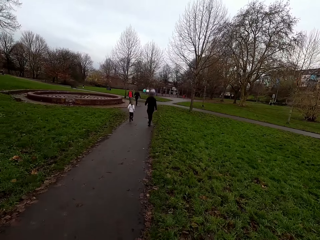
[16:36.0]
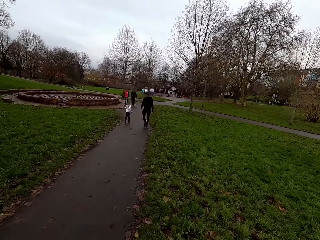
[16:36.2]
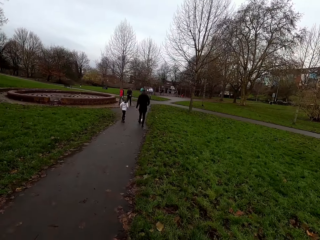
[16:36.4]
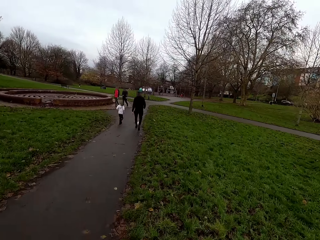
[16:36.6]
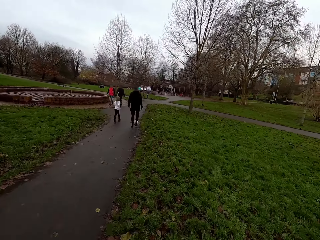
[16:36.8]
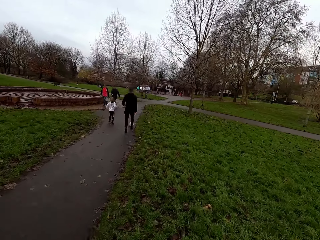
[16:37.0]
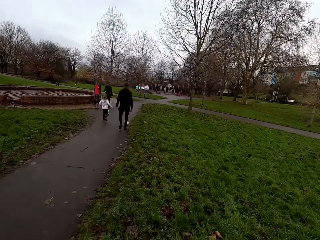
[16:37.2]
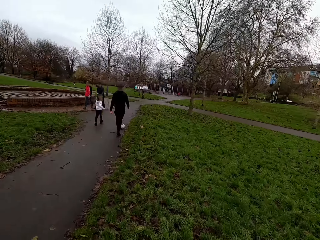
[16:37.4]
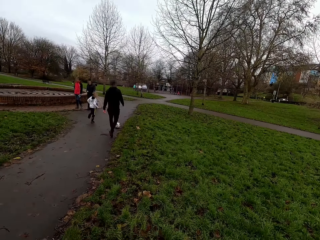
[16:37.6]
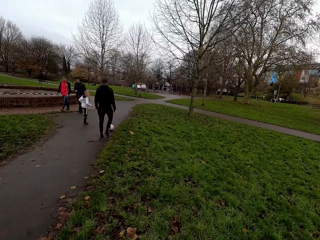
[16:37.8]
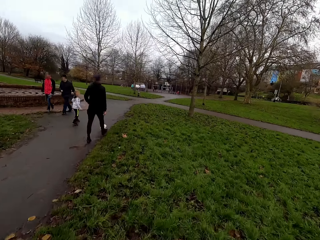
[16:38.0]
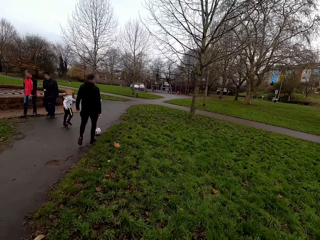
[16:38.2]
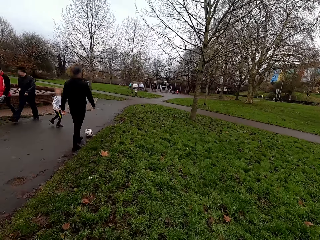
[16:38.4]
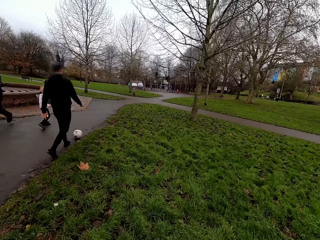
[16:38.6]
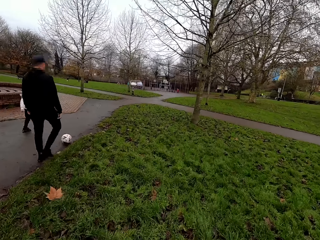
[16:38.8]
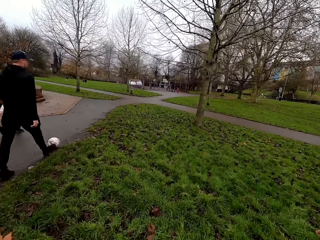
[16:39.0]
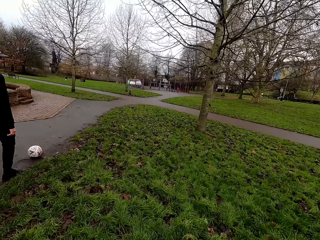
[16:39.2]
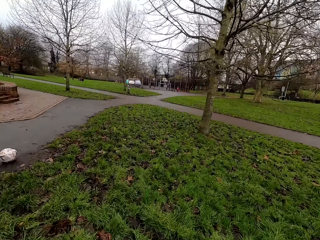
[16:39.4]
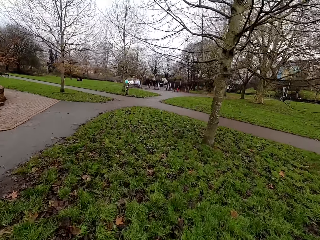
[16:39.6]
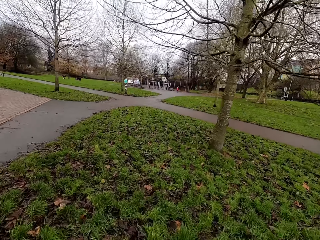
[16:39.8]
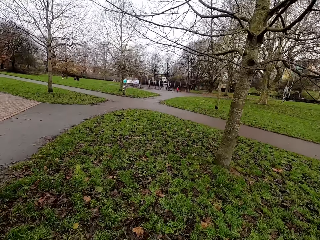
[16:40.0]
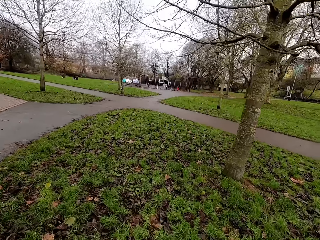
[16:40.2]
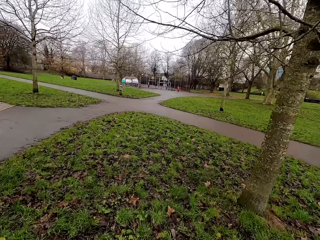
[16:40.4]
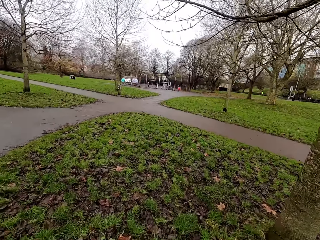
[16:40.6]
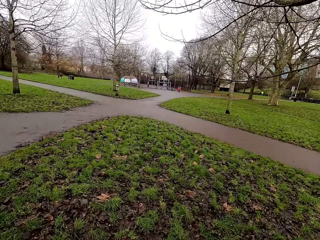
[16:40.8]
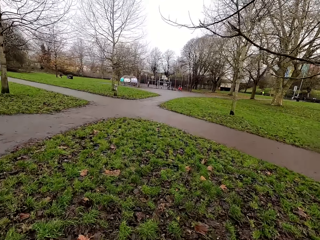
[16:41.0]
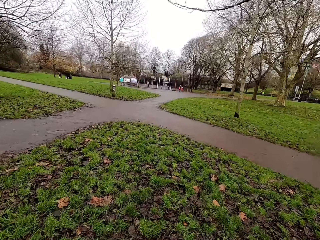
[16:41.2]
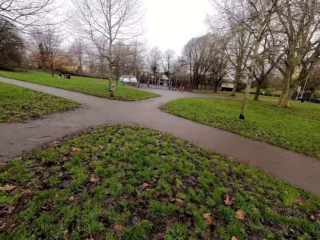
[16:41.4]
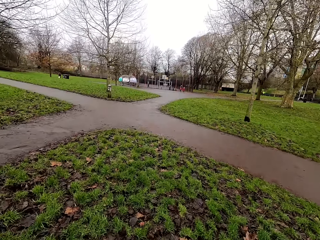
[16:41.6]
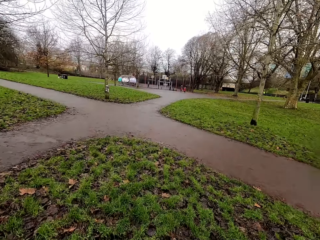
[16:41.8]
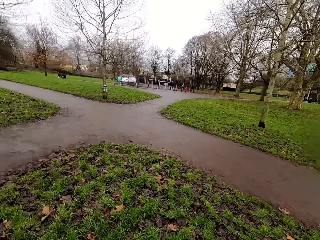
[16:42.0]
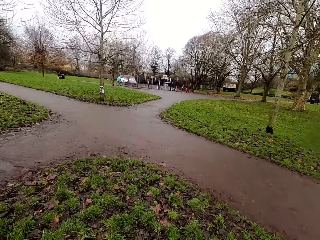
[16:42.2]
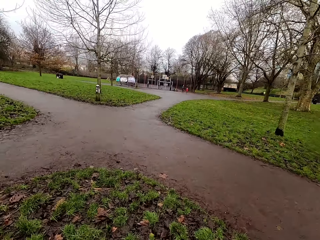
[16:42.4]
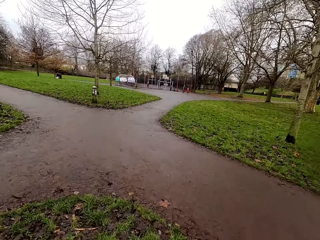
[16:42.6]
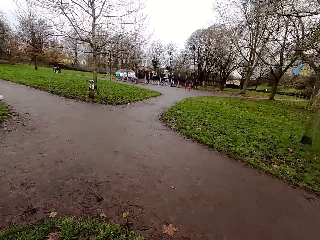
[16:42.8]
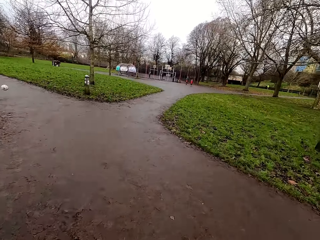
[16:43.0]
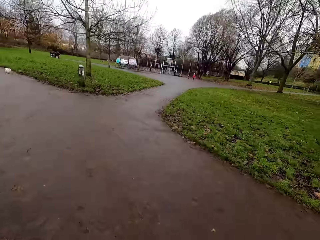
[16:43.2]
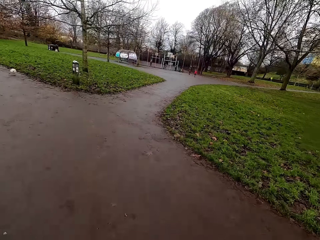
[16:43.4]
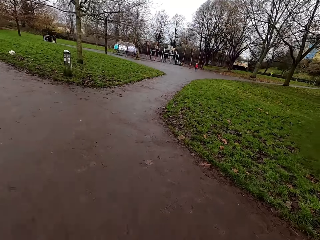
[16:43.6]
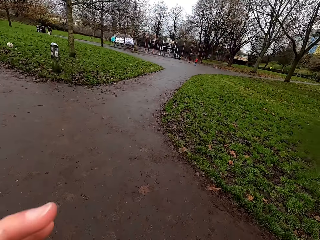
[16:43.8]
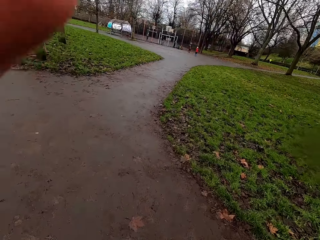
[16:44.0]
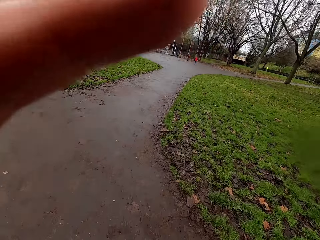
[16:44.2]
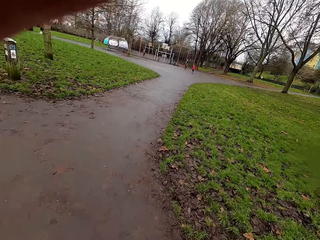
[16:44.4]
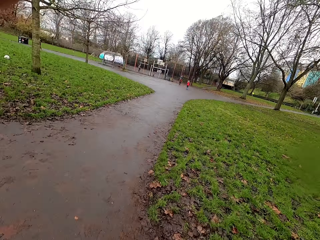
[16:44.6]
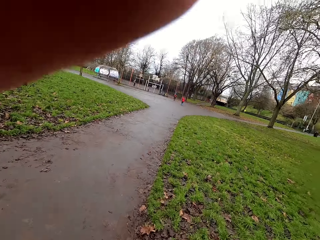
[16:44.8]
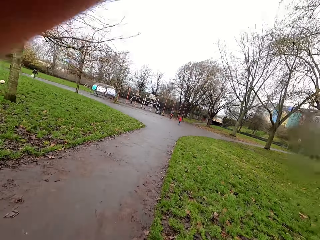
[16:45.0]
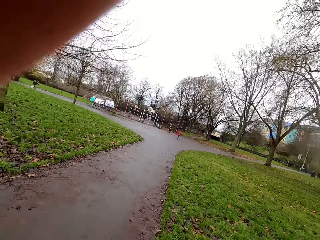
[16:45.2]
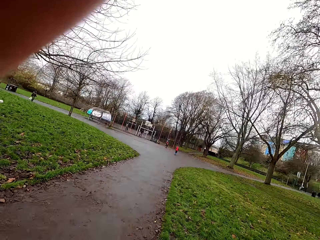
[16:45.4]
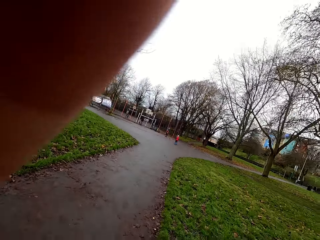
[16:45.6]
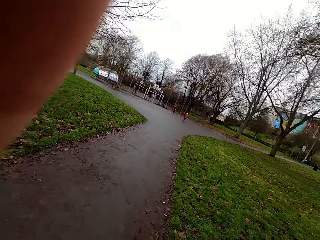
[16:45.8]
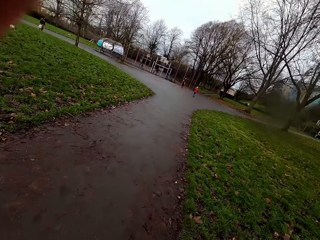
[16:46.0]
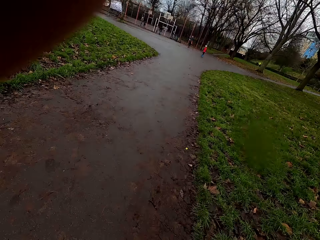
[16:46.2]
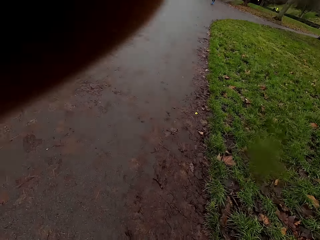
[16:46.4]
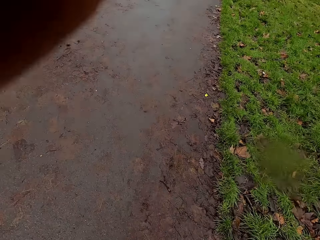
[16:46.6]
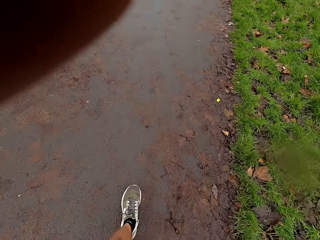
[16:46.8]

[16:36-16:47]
The camera wearer jogs past a man, another man, a third man and a boy. She adjusts her camera with her left hand.
